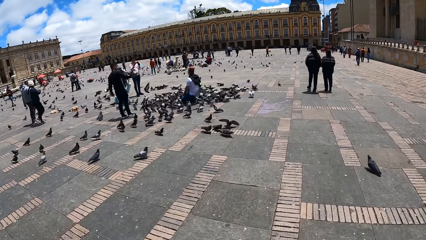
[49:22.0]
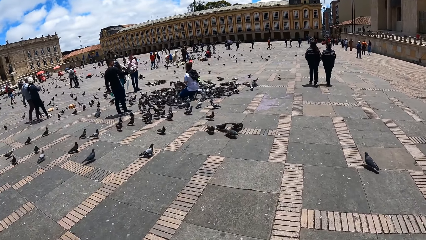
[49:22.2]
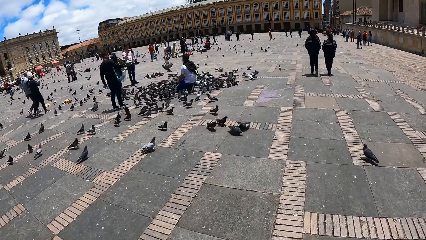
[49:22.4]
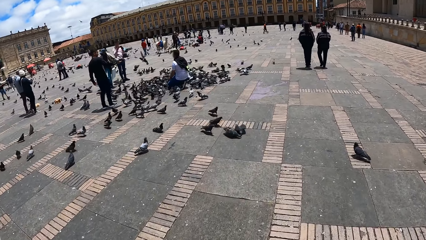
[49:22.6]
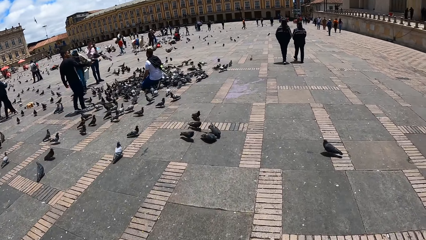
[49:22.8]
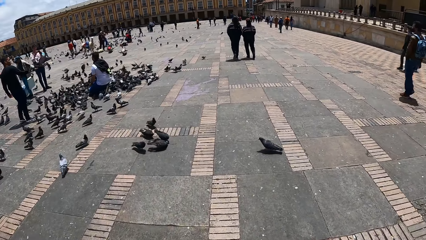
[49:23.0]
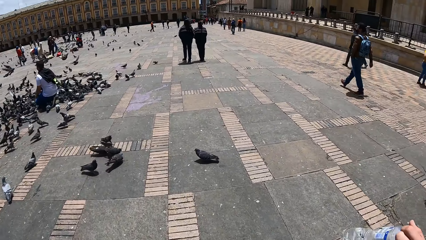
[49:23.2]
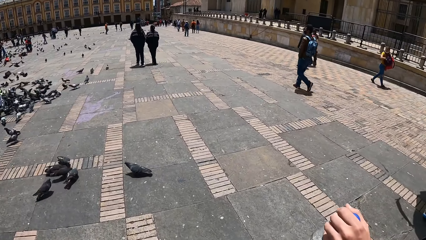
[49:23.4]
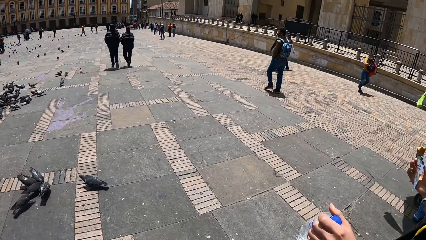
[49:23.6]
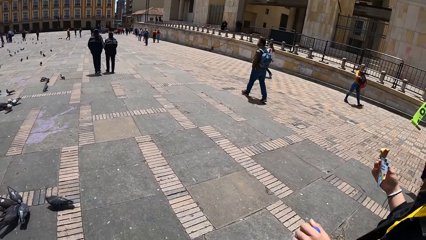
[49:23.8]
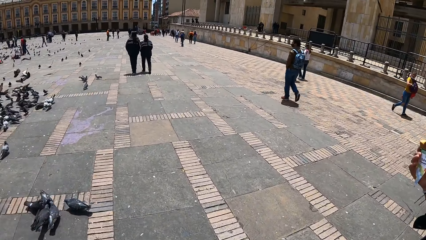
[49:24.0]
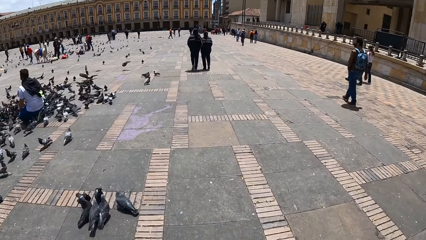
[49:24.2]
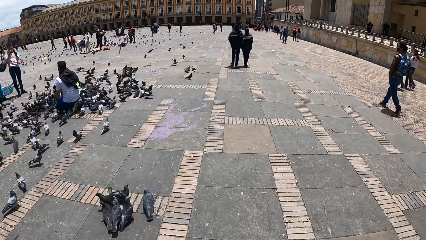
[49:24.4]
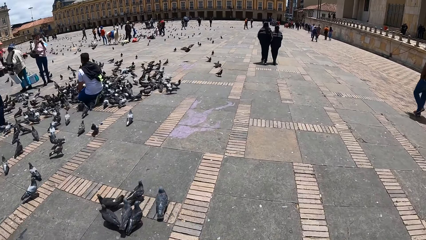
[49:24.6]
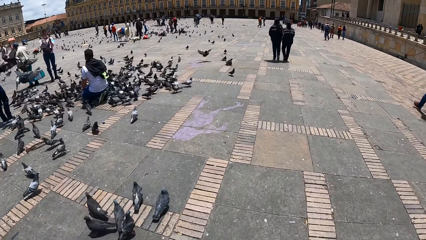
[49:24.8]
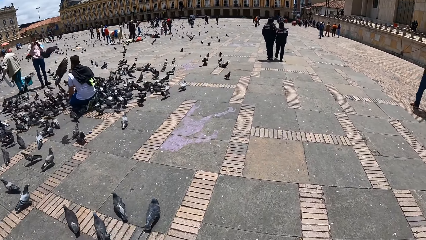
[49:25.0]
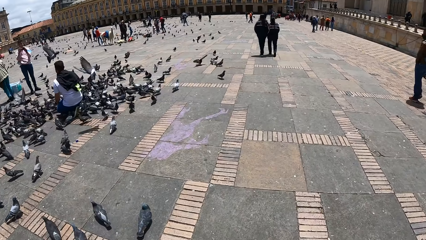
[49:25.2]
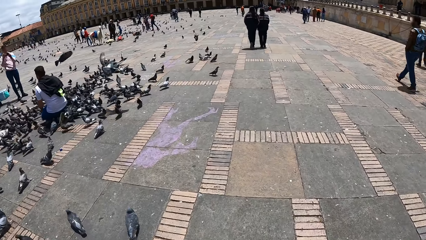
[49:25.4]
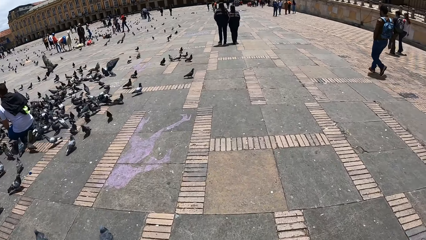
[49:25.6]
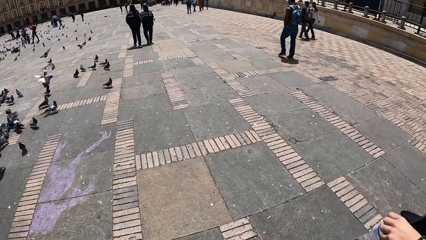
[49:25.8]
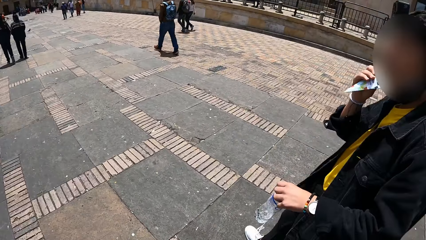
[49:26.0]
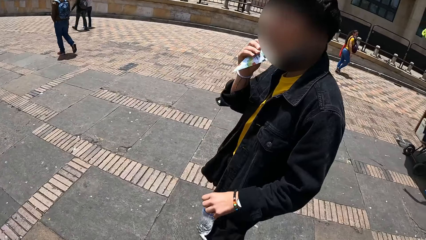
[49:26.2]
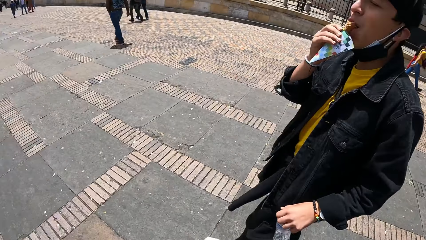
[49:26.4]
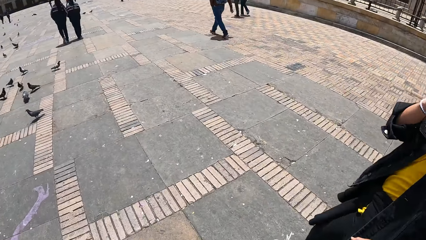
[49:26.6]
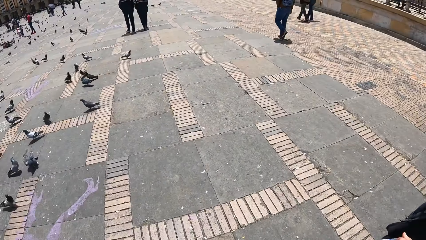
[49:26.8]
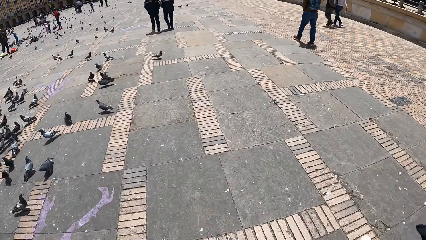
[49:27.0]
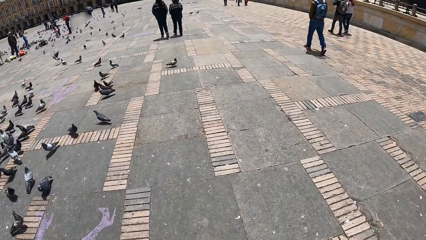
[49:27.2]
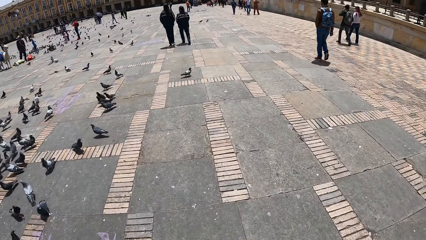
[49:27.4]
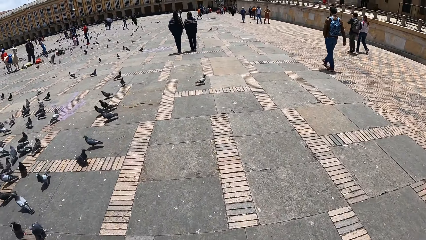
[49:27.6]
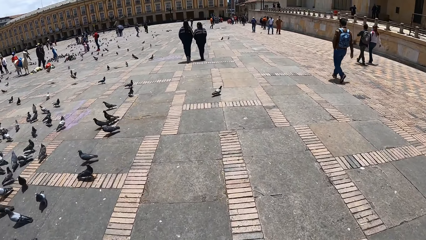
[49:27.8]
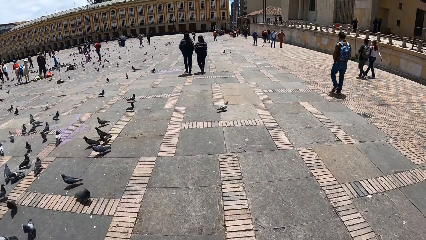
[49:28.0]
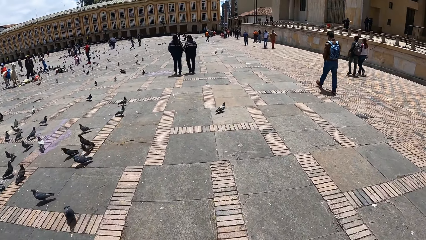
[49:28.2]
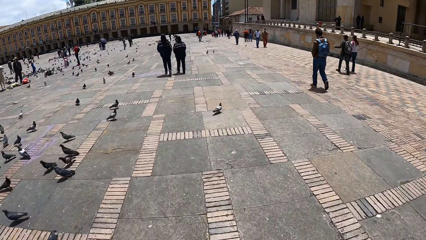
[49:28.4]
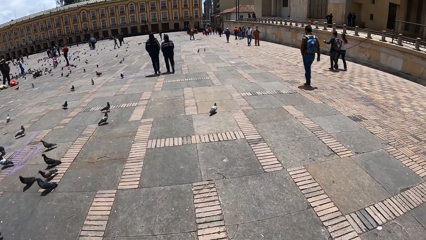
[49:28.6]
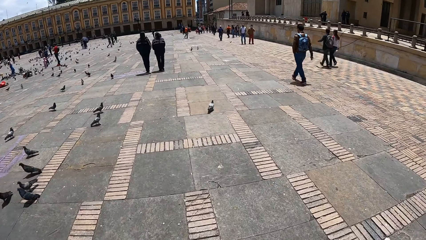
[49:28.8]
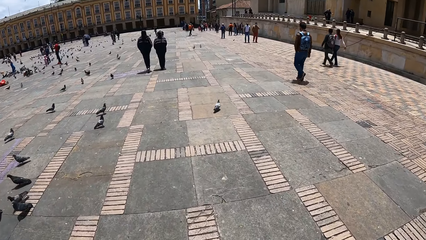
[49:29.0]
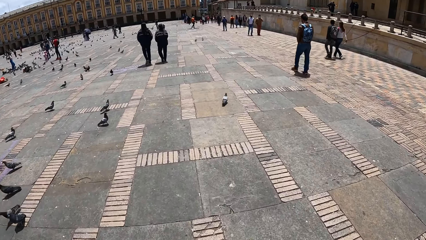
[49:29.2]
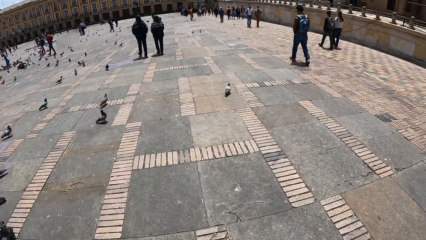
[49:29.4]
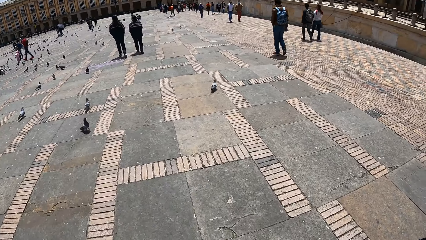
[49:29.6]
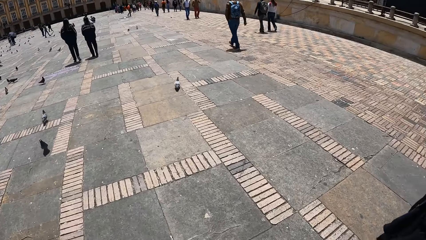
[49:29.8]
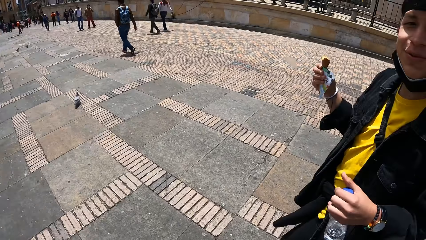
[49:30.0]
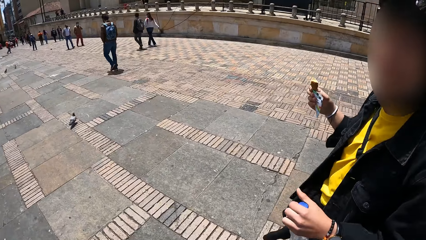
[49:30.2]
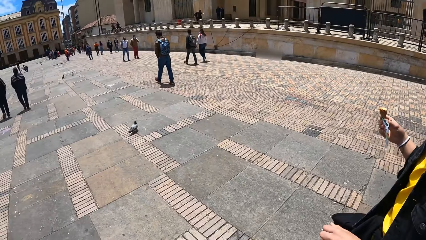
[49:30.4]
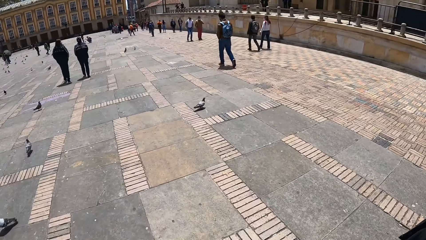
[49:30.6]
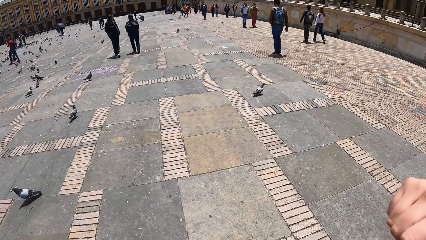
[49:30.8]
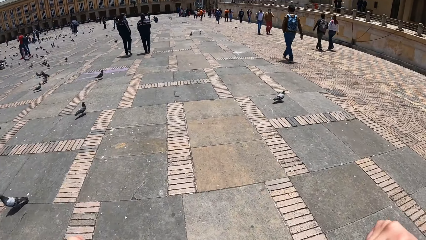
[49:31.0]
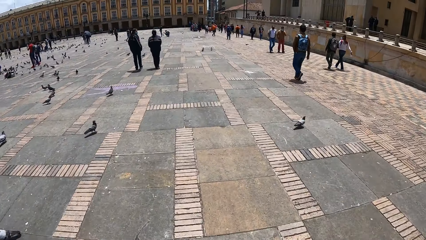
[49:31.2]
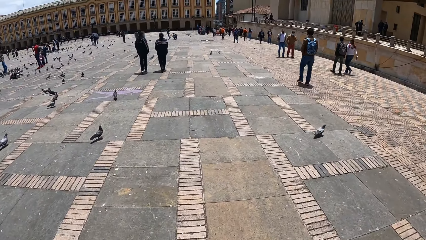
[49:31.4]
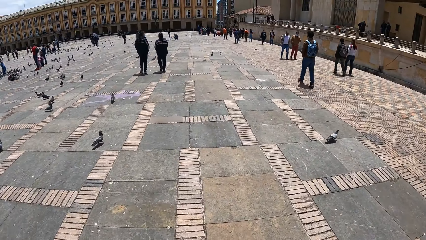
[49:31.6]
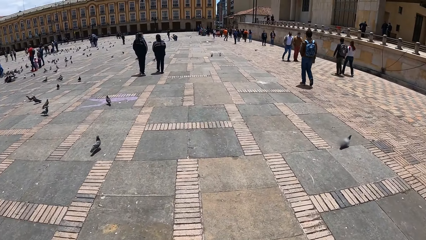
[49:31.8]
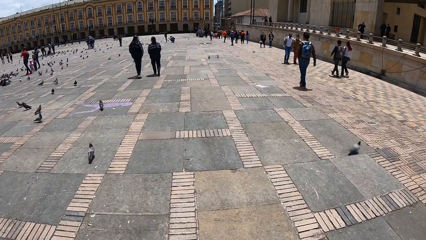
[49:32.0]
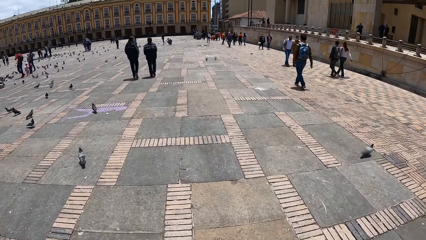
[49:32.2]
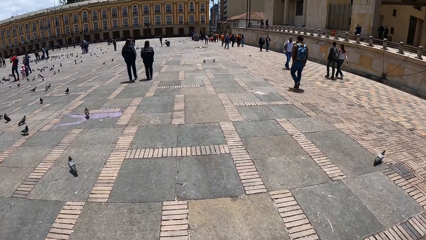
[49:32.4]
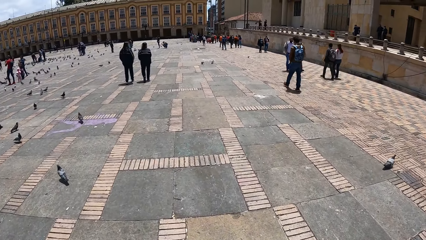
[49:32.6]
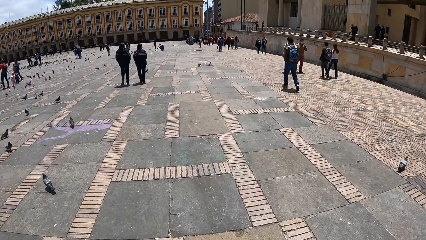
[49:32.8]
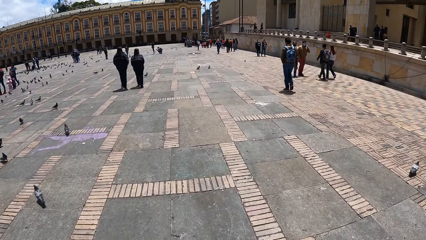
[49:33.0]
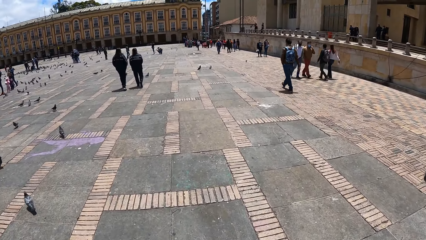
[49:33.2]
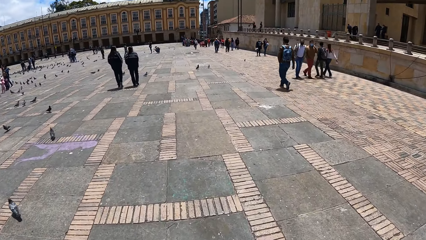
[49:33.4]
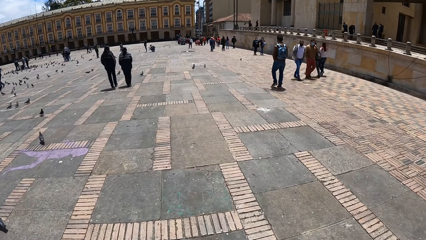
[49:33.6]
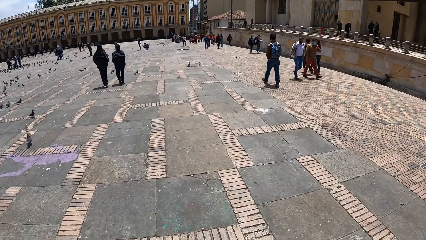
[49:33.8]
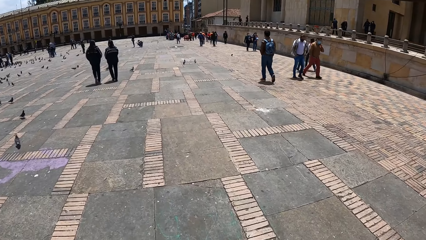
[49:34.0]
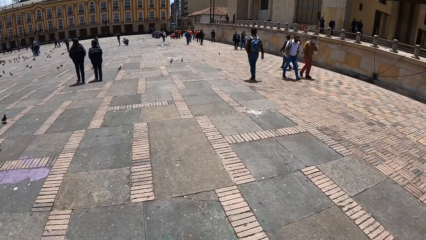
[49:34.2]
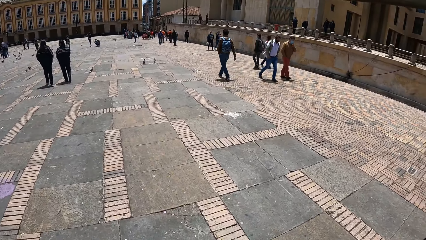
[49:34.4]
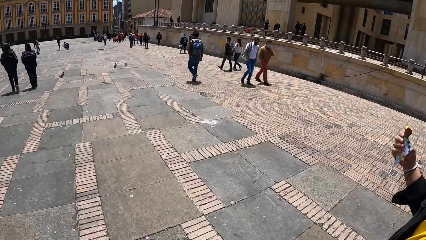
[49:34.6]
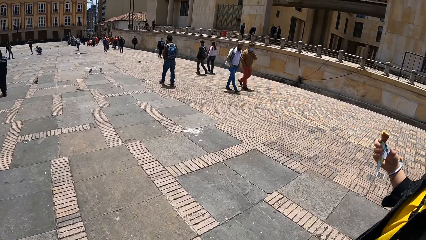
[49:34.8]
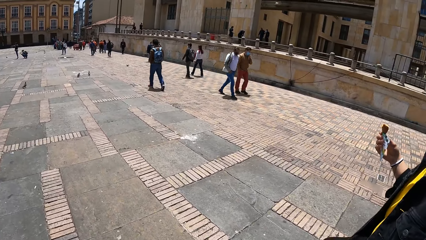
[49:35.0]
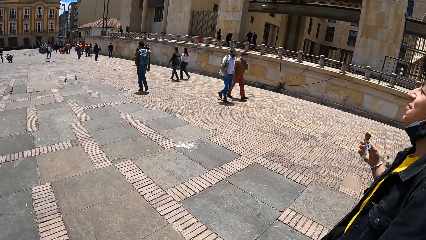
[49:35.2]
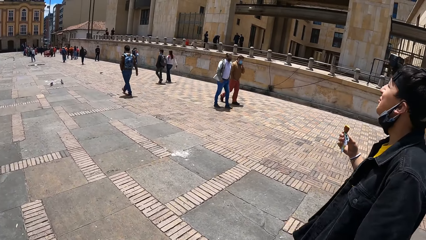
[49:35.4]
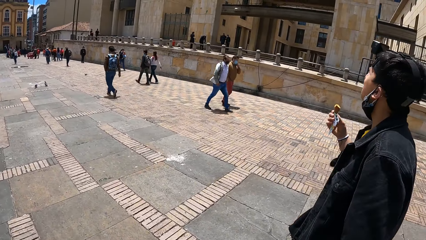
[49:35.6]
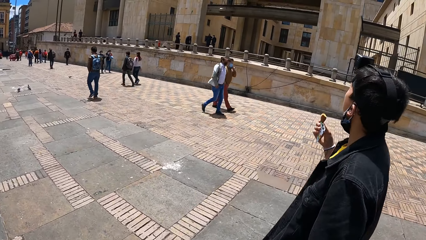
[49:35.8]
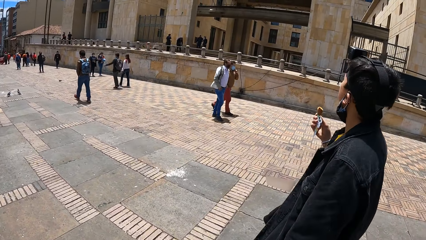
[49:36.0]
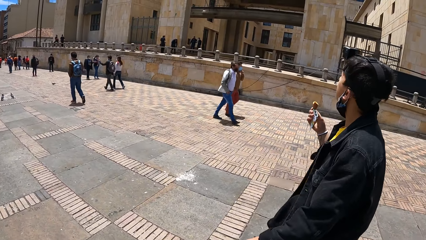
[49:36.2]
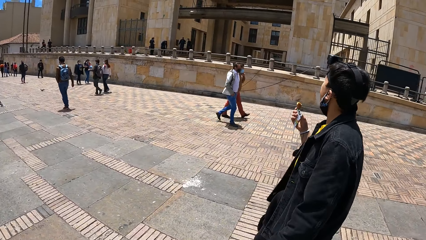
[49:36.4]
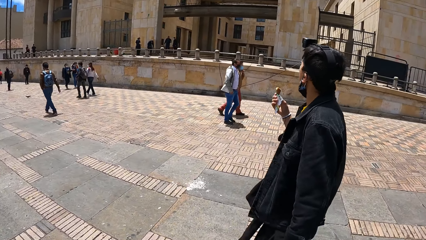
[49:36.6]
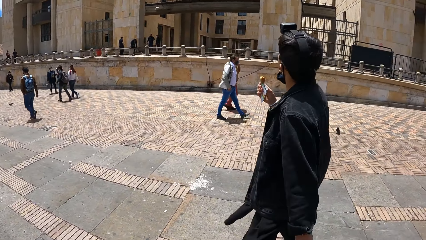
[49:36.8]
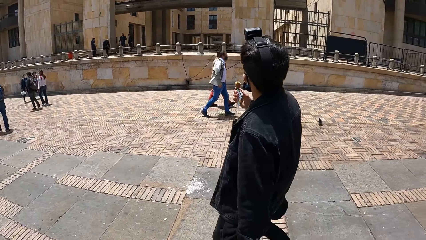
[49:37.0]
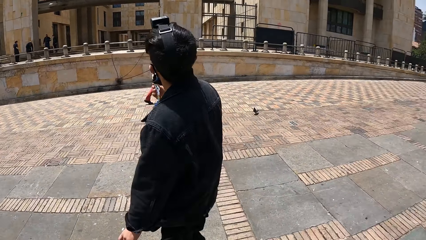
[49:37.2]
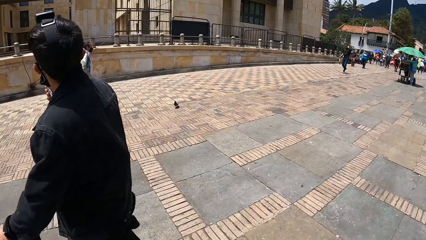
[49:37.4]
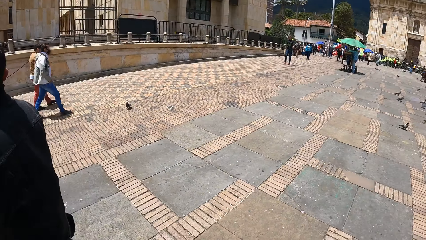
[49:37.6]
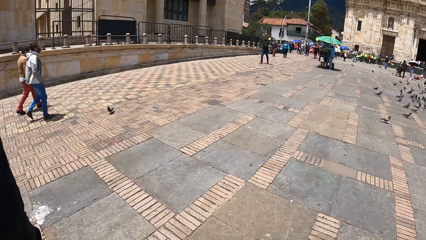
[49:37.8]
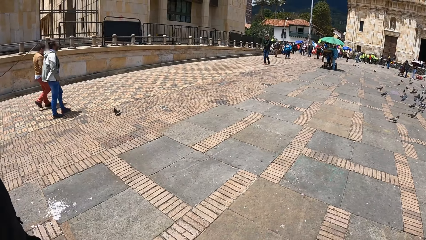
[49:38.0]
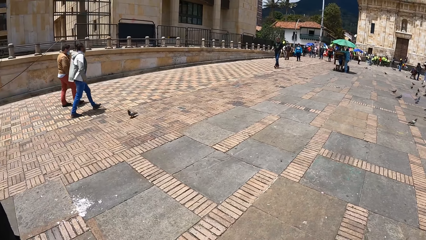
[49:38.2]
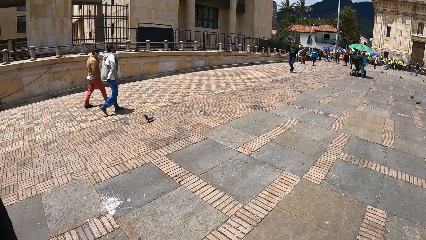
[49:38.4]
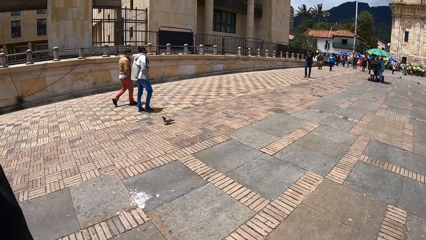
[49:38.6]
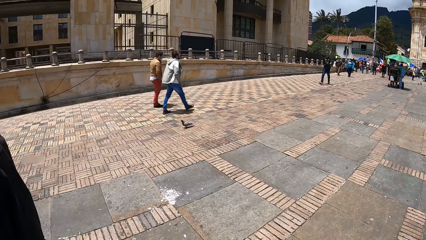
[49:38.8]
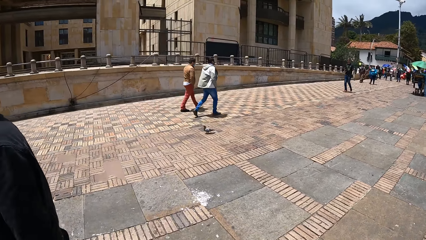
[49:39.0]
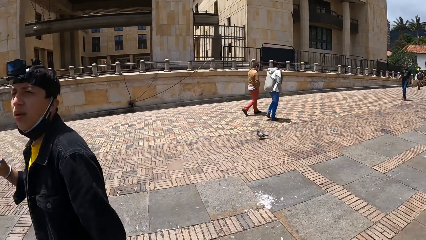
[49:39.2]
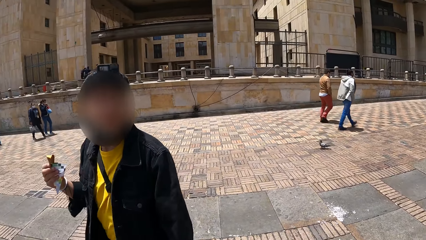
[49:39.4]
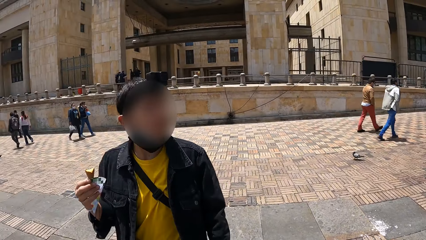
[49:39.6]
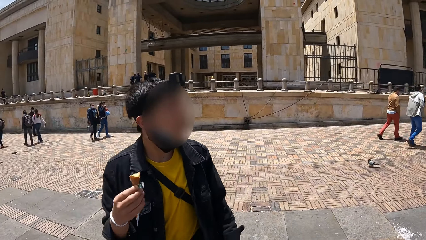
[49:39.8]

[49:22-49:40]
The camera wearer looks at a man. They walk on an open ground. They converse with the man. They walk on the open ground. They look at the man. They look back.
